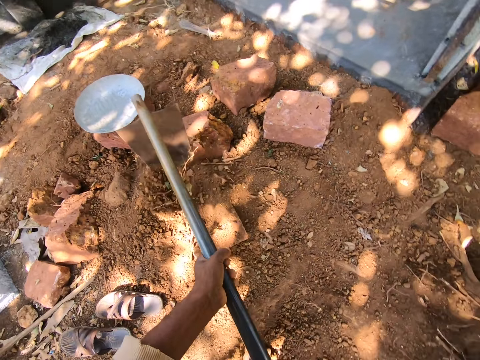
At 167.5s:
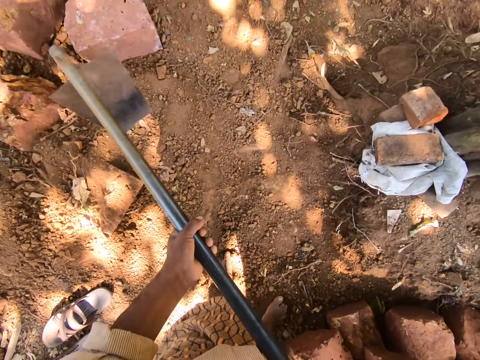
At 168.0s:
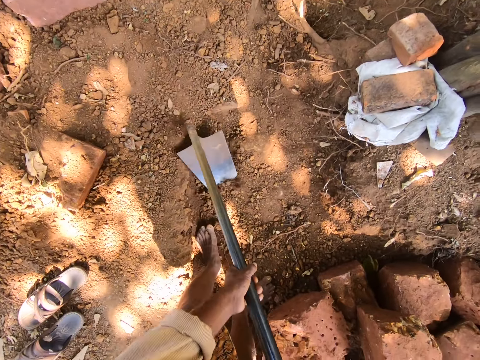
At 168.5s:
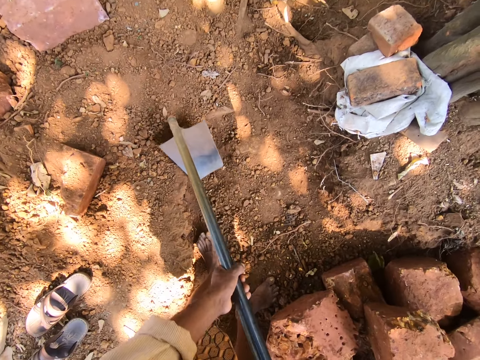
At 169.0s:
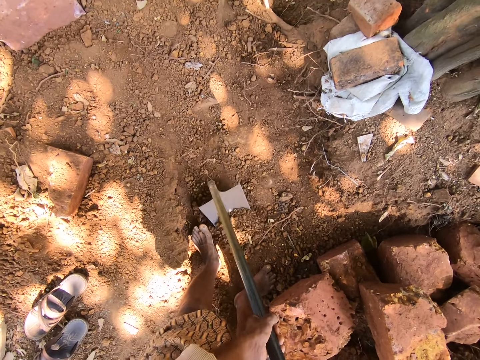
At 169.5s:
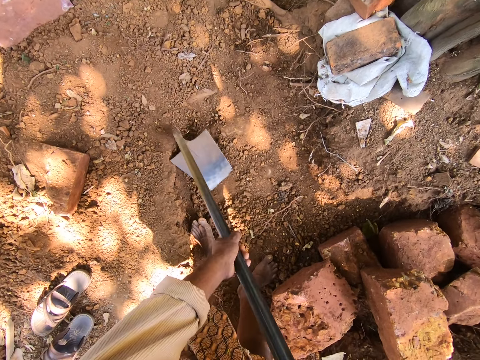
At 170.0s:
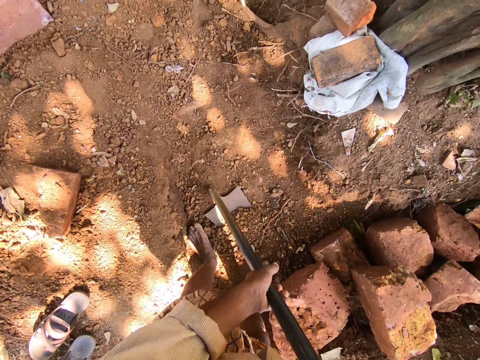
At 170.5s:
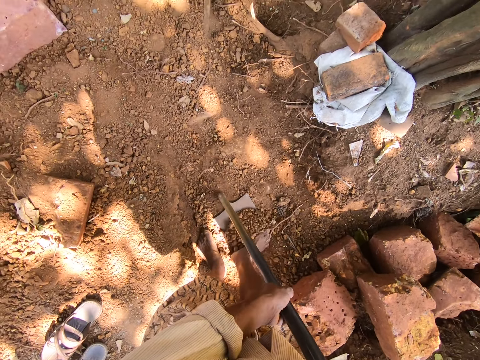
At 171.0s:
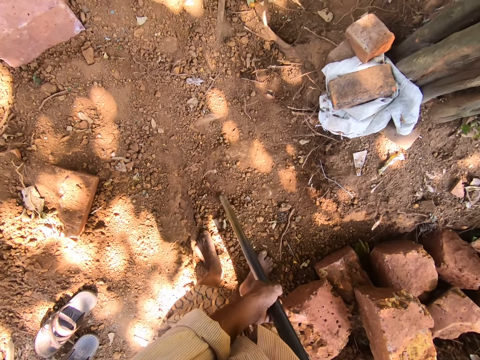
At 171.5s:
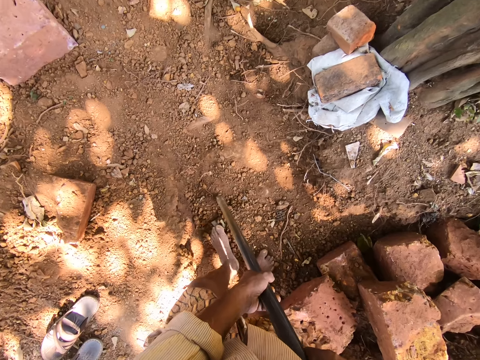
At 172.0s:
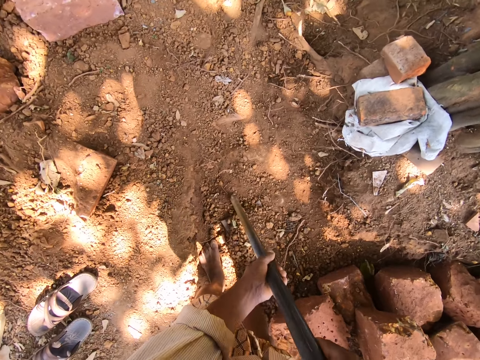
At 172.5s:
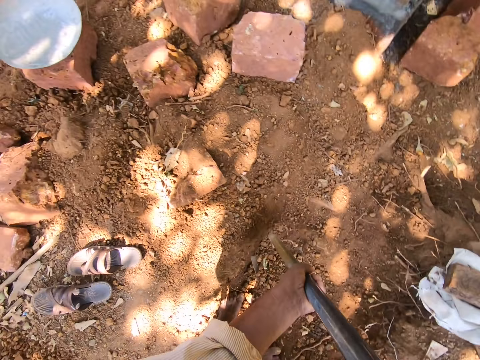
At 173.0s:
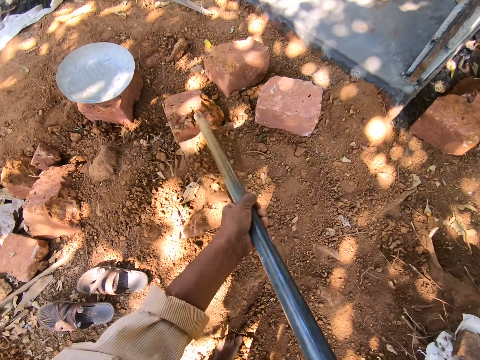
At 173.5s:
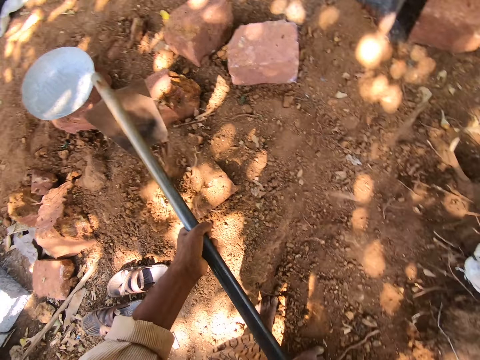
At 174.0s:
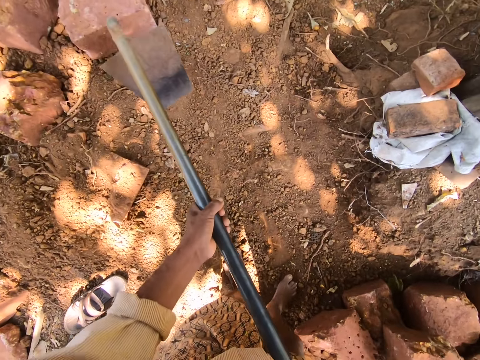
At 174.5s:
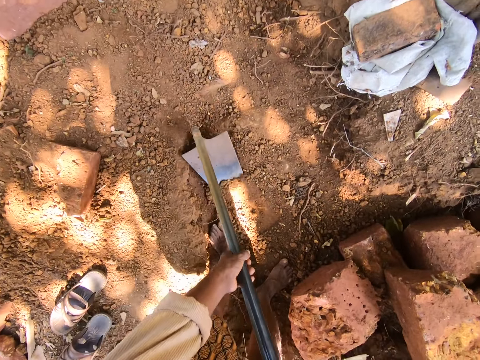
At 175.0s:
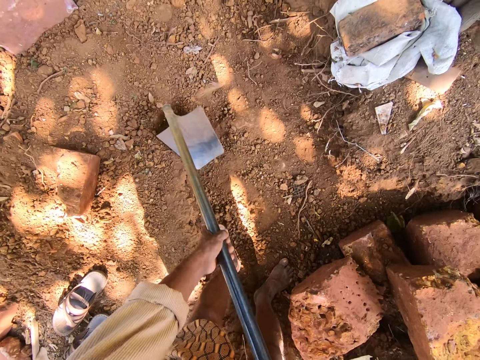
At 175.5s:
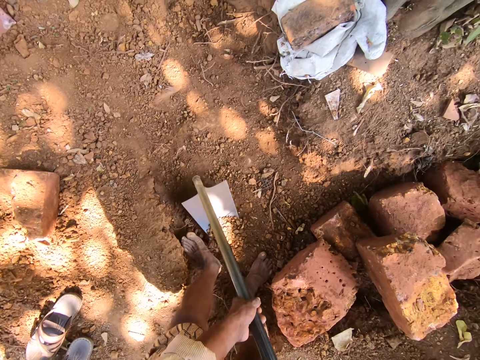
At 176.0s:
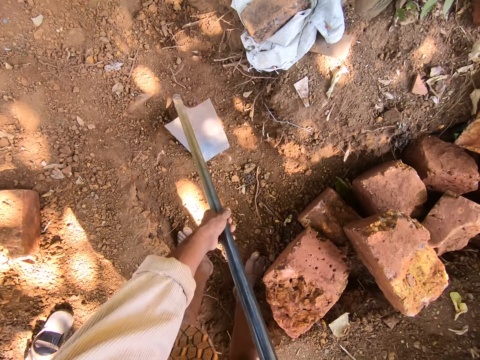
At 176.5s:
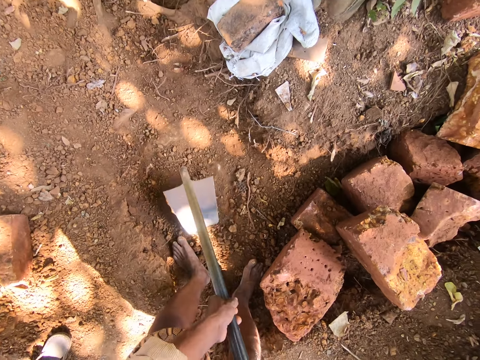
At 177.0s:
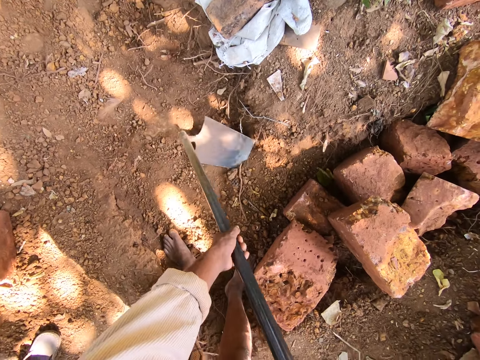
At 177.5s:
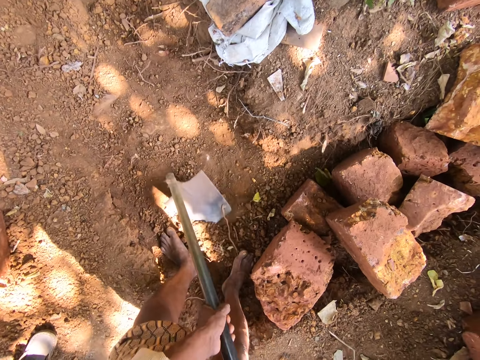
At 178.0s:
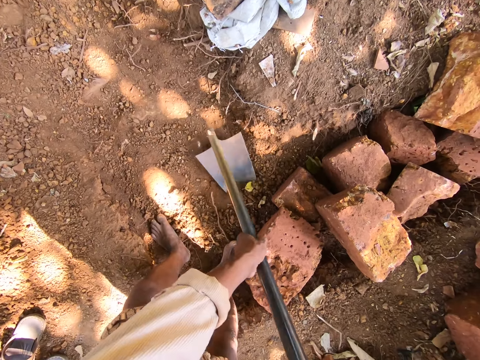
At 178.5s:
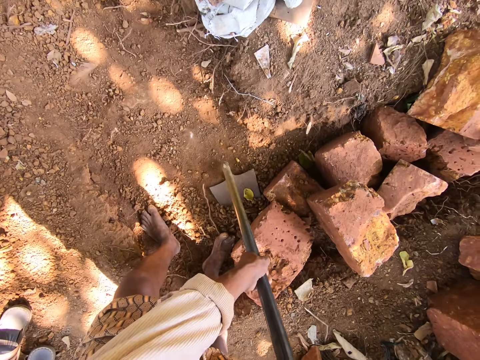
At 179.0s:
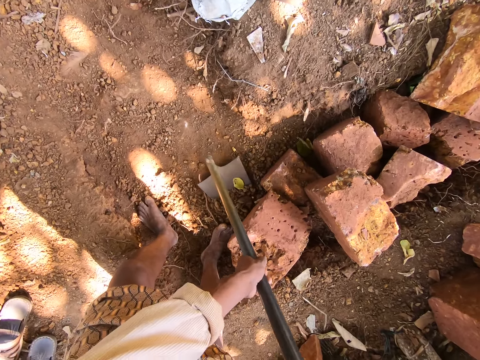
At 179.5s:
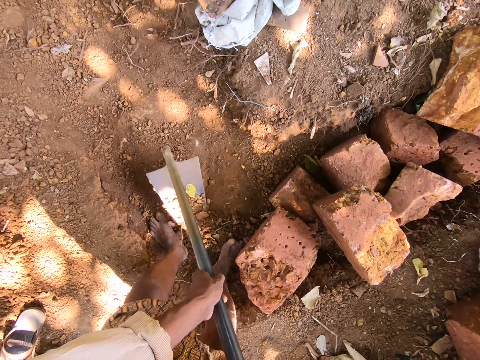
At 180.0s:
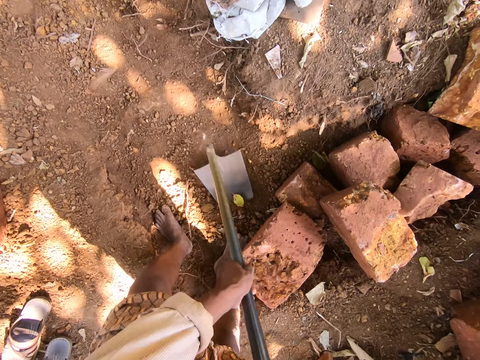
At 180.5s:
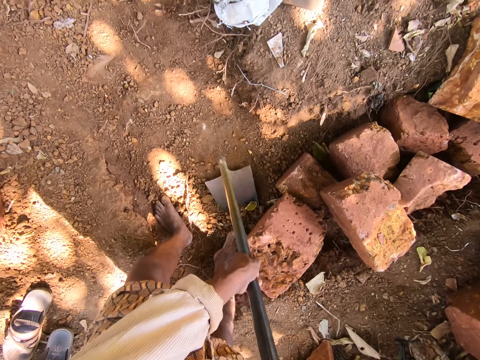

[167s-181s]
The camera wearer digs soil with a hoe or shovel. They move the soil in the hoe with the leg and offload the soil from the shovel. They carry the soil using the shovel and offload the soil from the shovel. They dig the soil with the hoe or shovel.

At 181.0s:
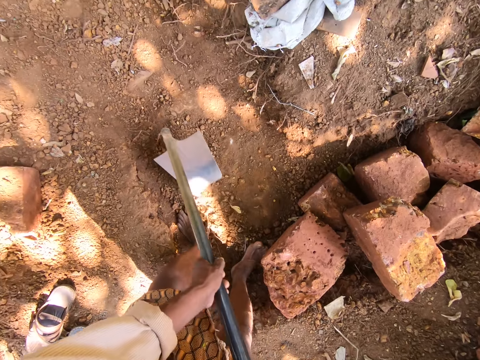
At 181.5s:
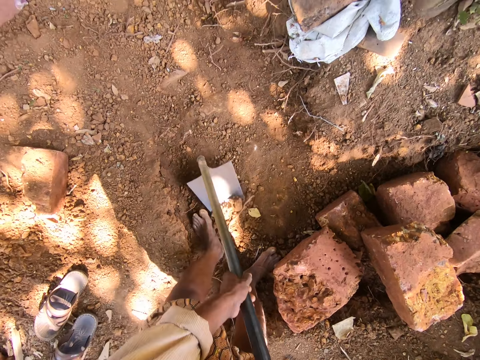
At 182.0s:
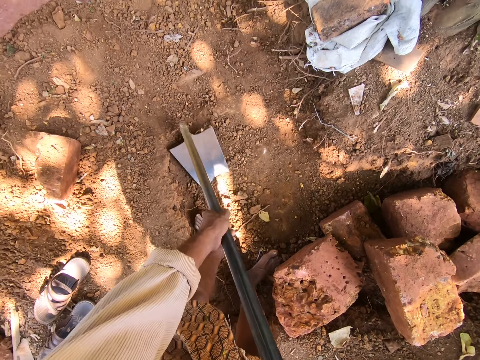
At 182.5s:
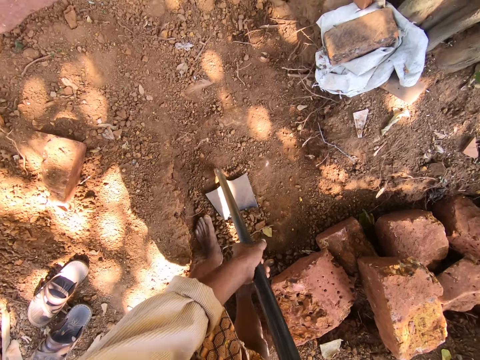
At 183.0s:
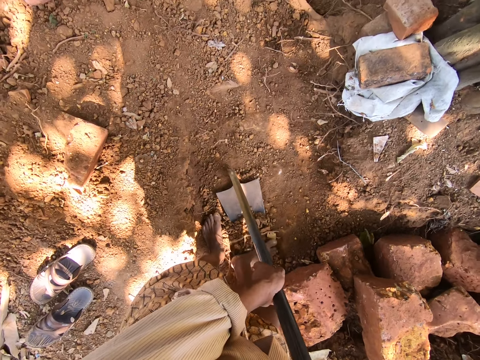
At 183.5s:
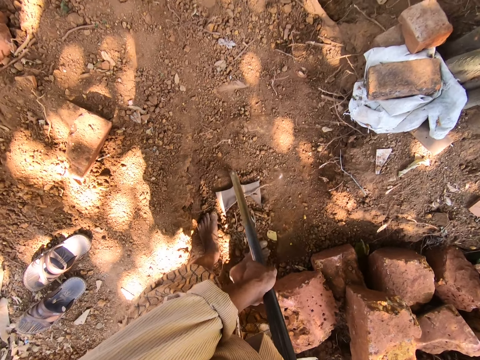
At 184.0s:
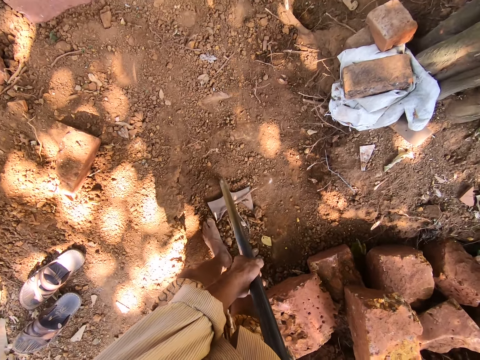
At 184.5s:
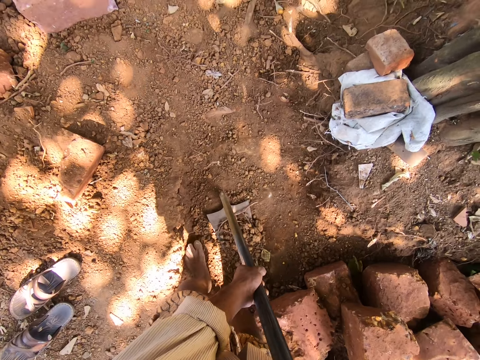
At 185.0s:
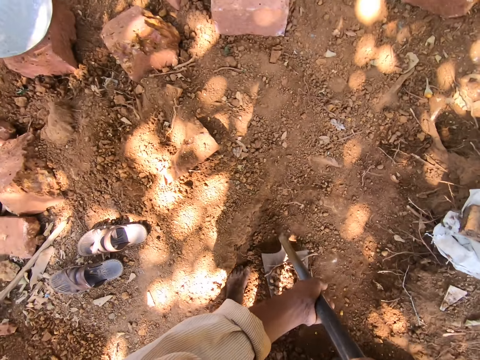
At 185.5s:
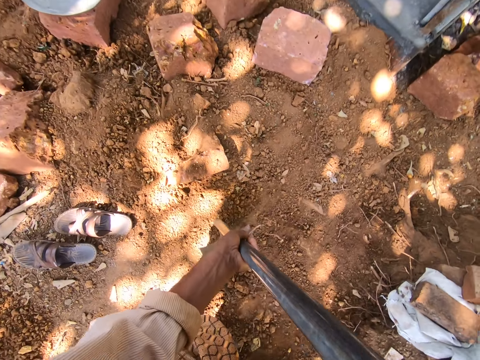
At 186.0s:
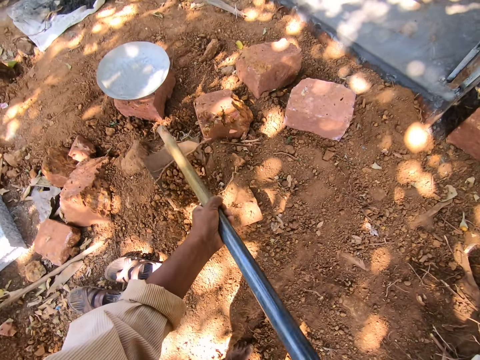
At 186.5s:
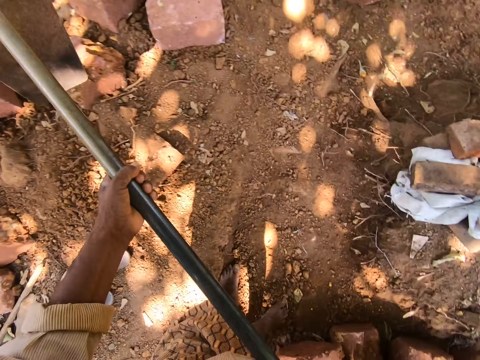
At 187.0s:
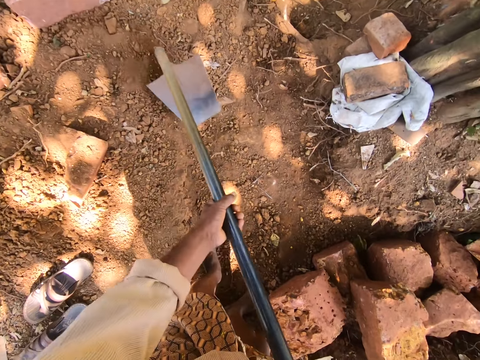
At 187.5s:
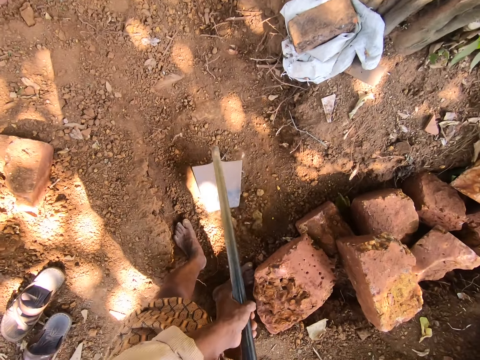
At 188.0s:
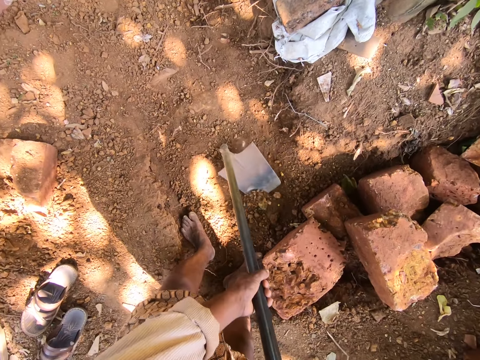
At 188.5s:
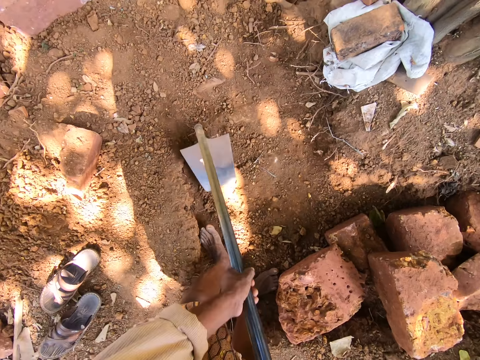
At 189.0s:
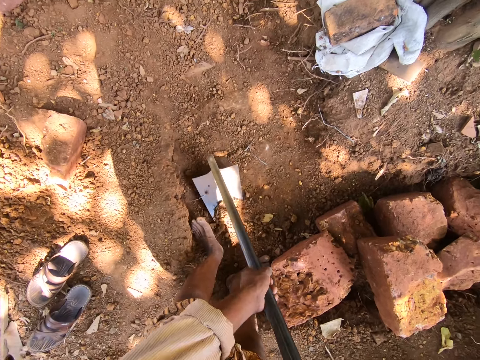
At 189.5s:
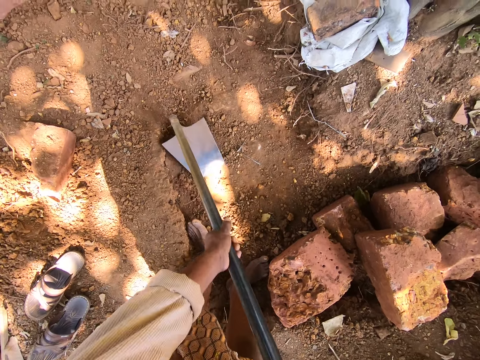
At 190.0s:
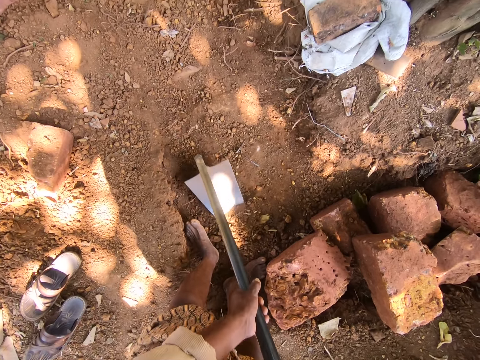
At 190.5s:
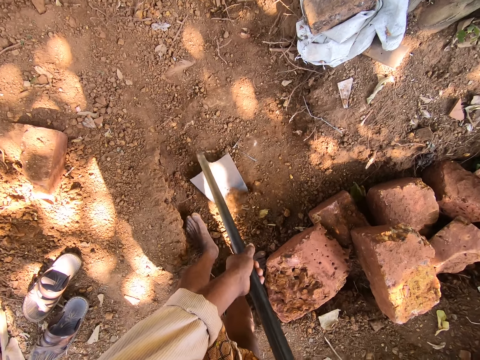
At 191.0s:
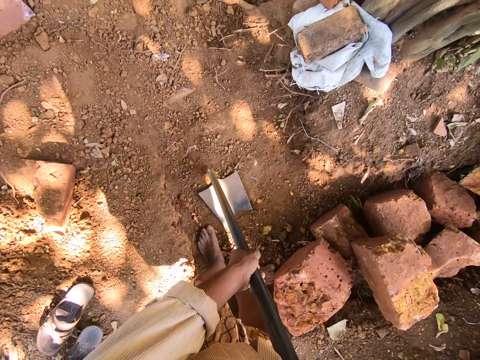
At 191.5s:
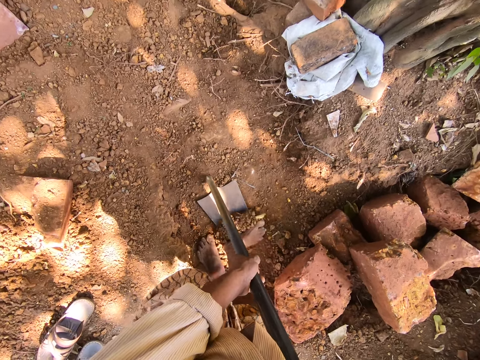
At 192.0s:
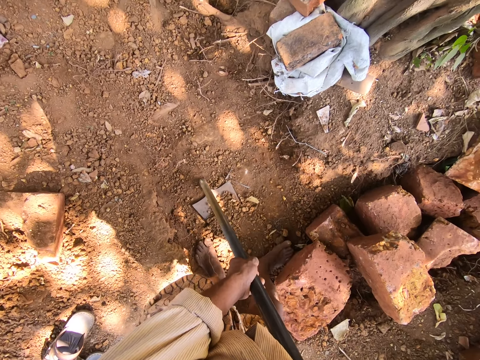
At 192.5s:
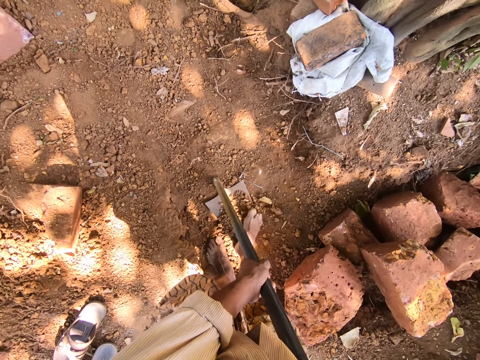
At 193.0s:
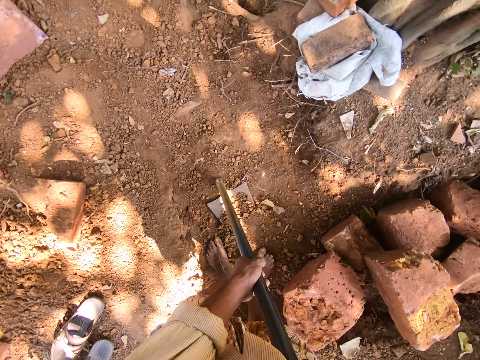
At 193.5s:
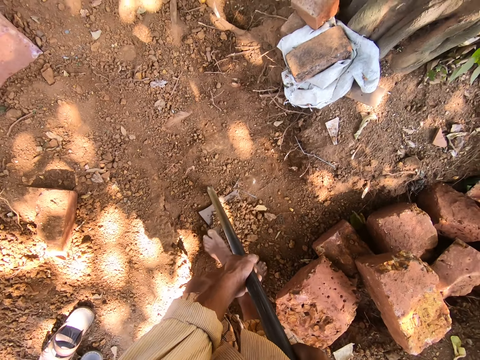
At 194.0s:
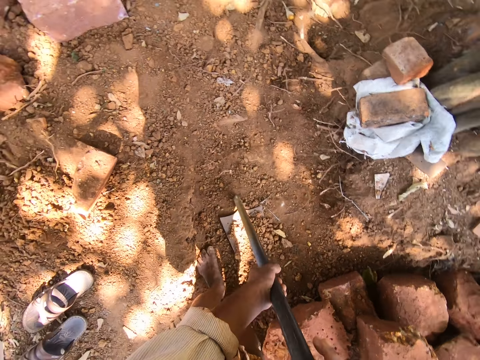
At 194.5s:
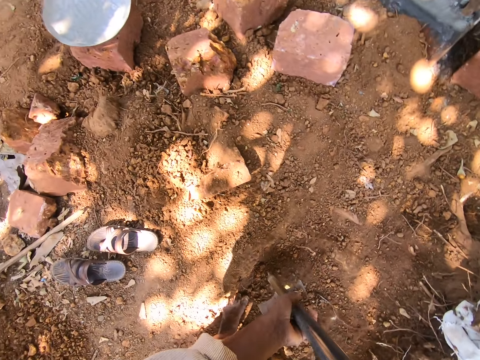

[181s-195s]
The camera wearer puts soil on the shovel using the feet. They carry the soil using the shovel and offload the soil from the shovel. They dig the soil with a hoe or shovel. They put the soil on the shovel using the feet.
